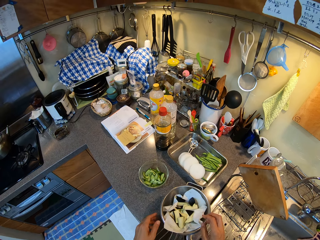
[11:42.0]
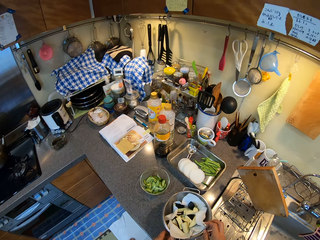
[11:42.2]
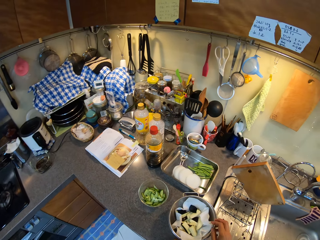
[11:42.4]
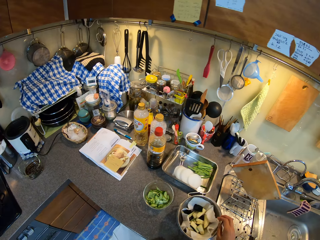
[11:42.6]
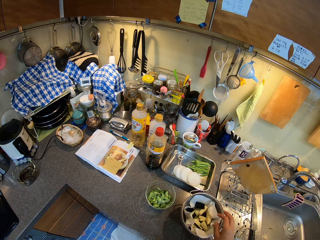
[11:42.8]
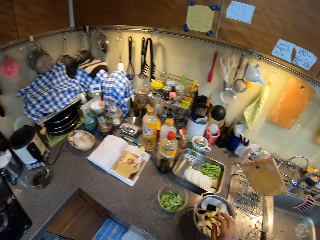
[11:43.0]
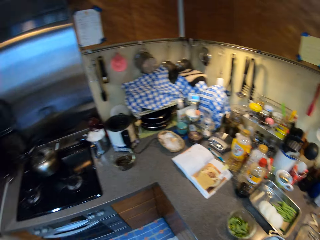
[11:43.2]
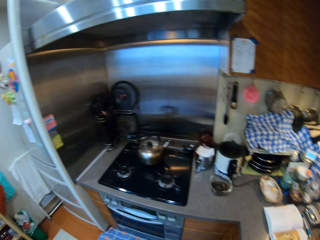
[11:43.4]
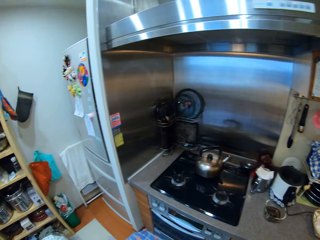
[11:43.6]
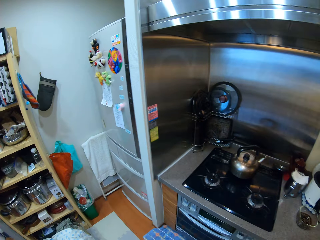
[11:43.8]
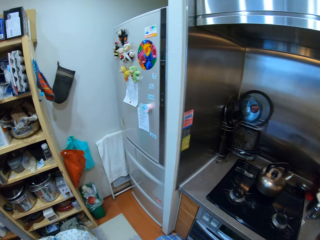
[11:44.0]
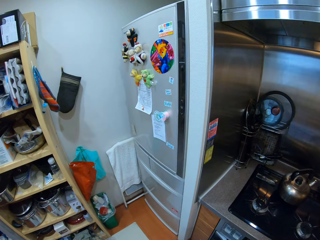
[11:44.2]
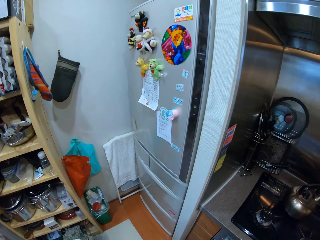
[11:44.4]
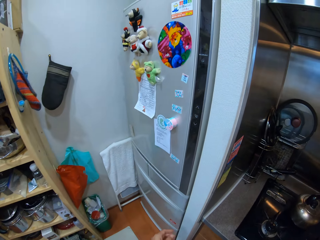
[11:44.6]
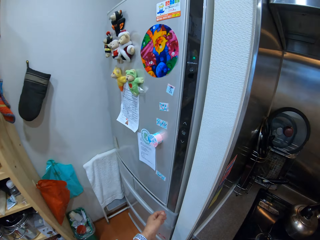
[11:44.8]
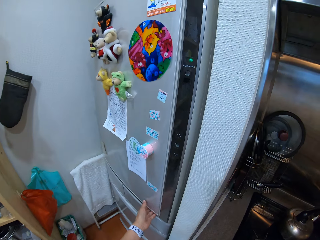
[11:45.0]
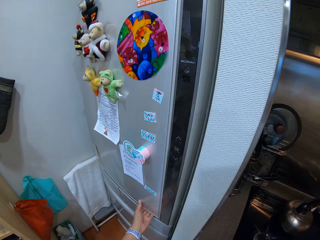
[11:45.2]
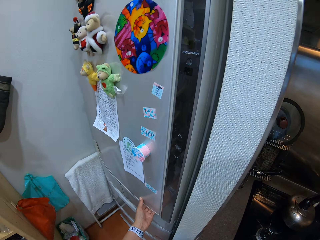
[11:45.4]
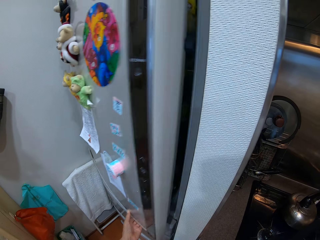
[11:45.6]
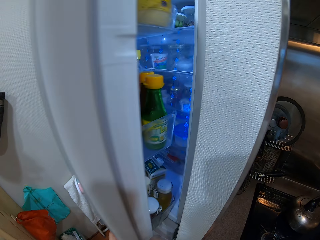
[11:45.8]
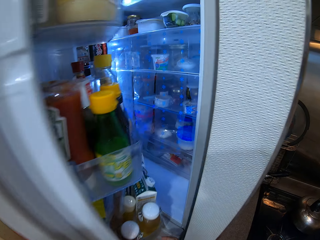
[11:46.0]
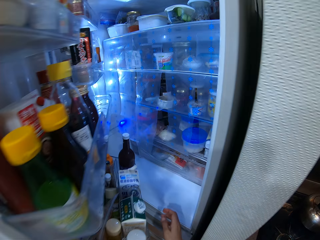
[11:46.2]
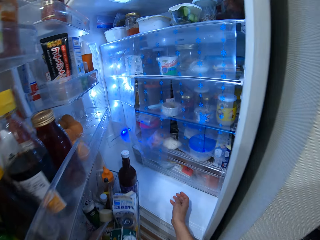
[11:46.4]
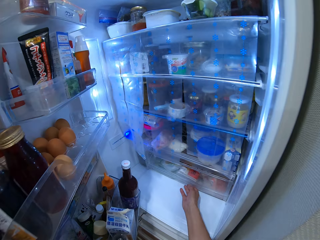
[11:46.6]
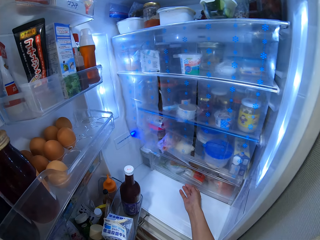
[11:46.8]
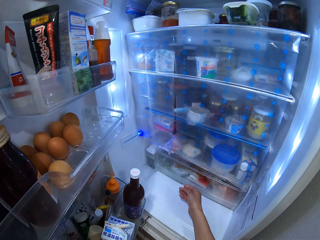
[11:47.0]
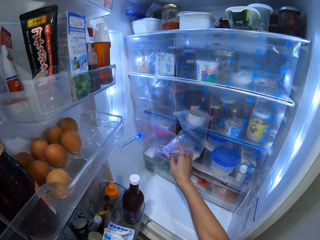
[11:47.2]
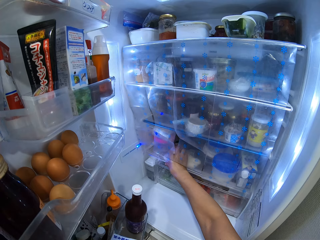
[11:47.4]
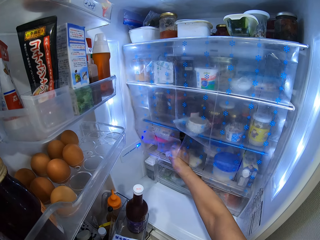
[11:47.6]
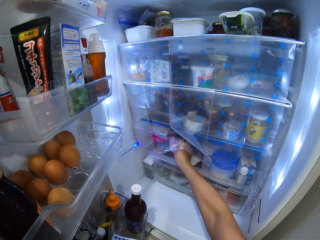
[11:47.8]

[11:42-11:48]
The camera wearer walks in the kitchen. They open the fridge door. They pick up a plastic paper.
